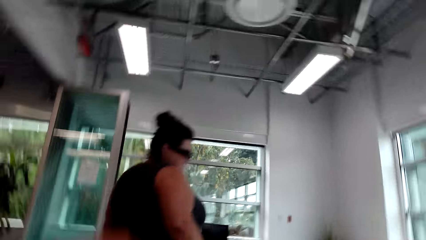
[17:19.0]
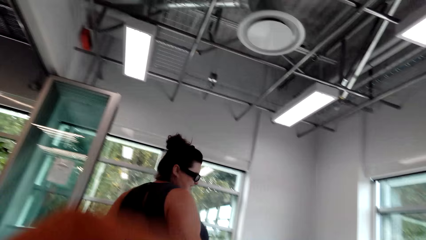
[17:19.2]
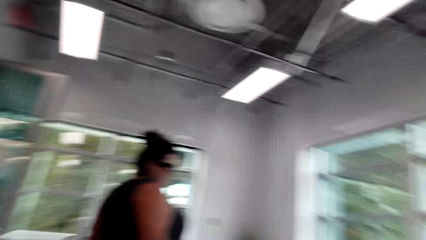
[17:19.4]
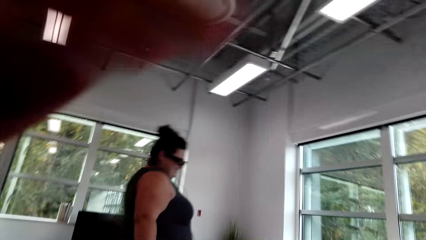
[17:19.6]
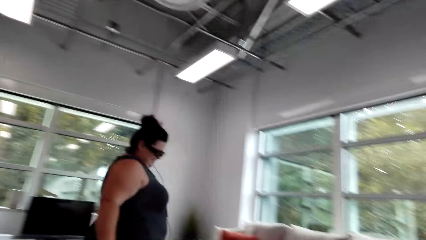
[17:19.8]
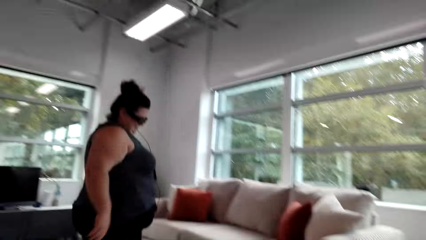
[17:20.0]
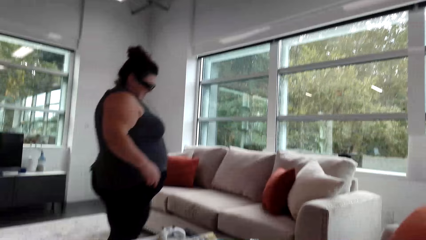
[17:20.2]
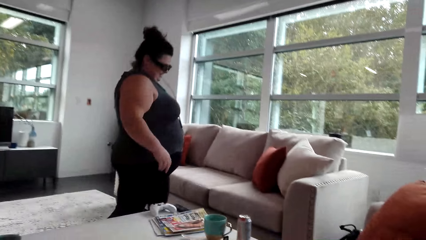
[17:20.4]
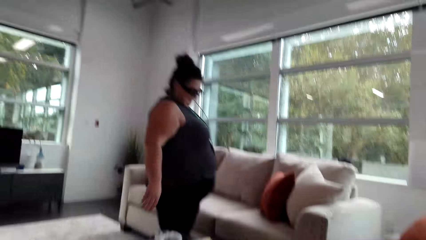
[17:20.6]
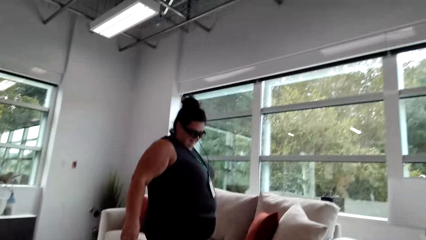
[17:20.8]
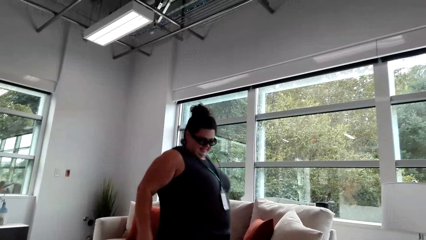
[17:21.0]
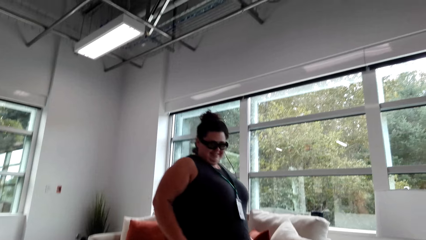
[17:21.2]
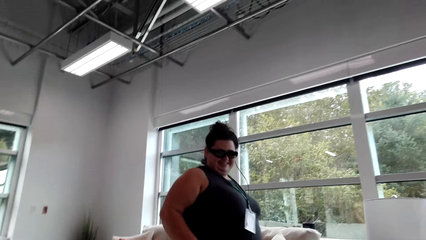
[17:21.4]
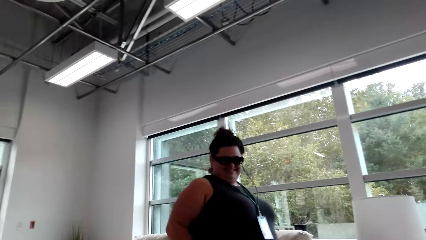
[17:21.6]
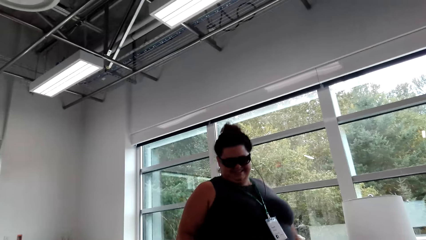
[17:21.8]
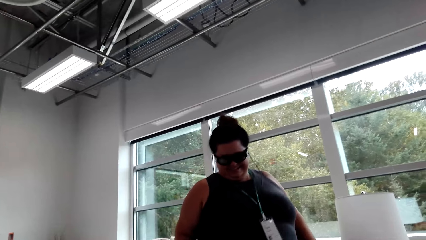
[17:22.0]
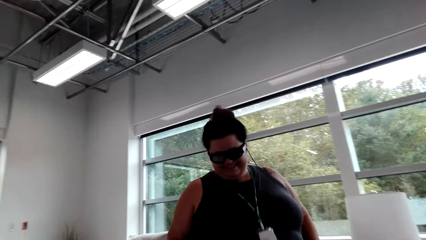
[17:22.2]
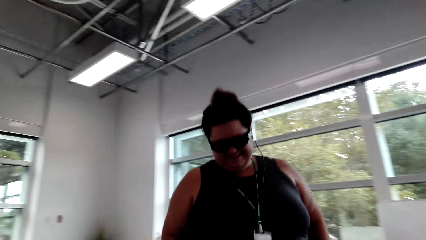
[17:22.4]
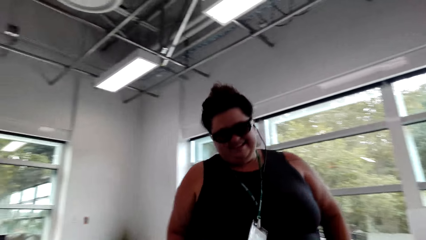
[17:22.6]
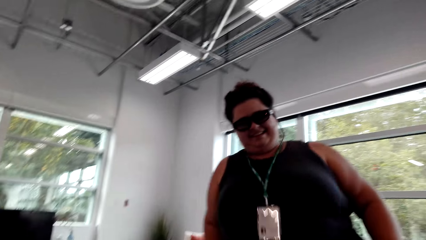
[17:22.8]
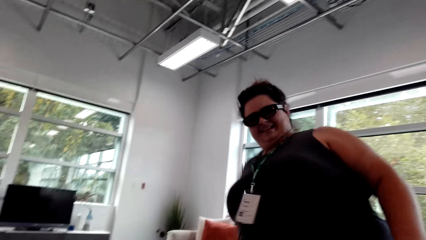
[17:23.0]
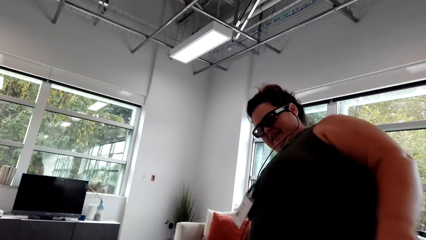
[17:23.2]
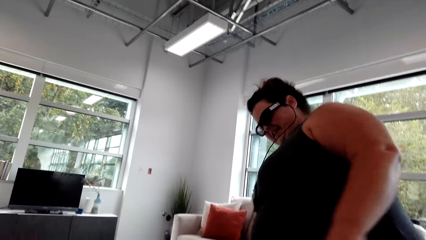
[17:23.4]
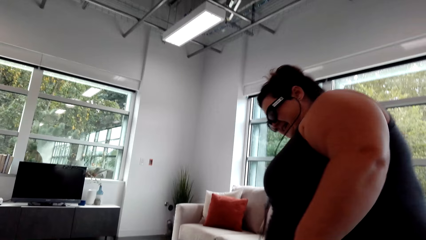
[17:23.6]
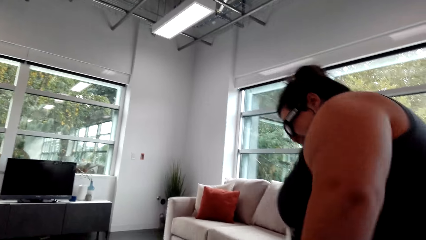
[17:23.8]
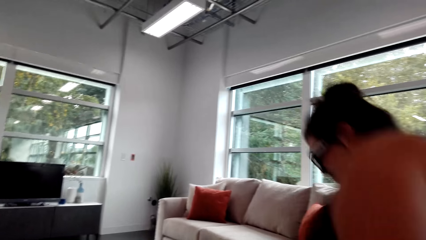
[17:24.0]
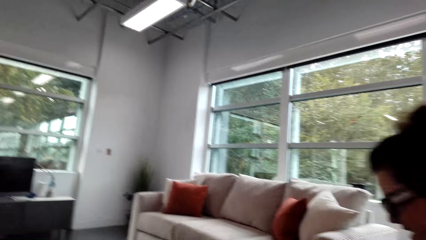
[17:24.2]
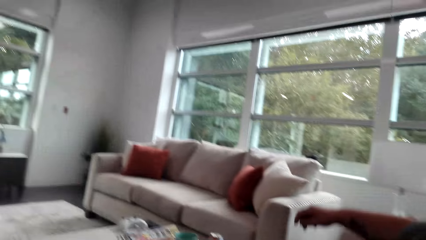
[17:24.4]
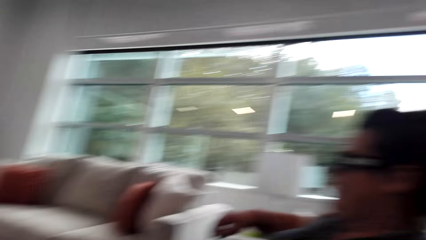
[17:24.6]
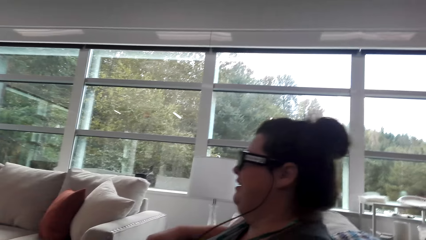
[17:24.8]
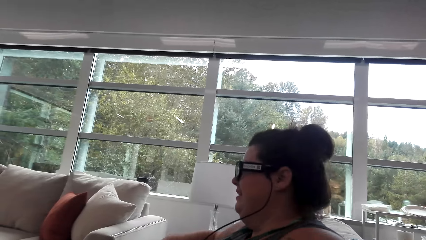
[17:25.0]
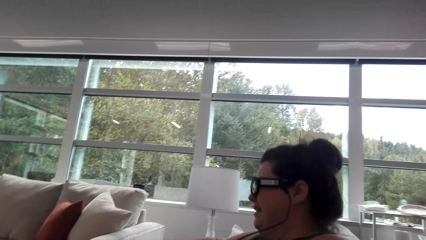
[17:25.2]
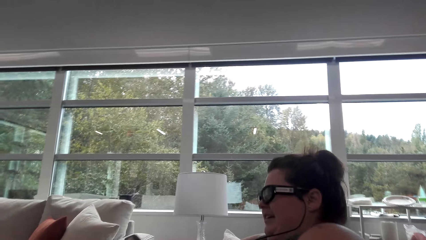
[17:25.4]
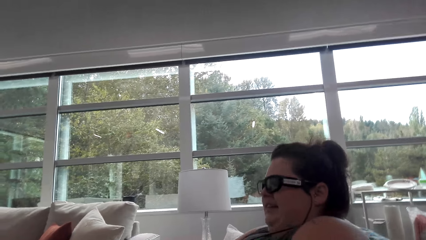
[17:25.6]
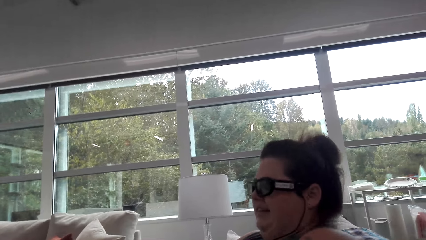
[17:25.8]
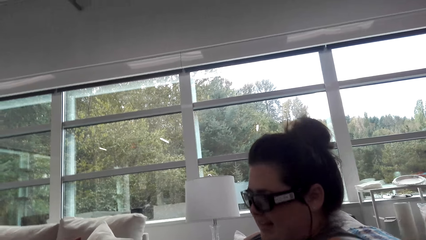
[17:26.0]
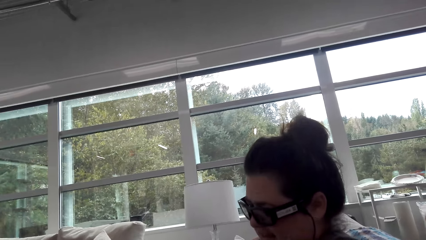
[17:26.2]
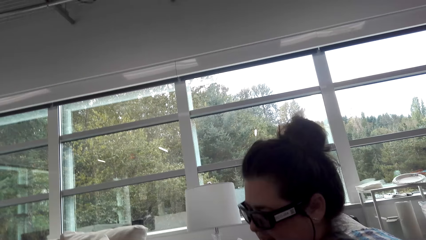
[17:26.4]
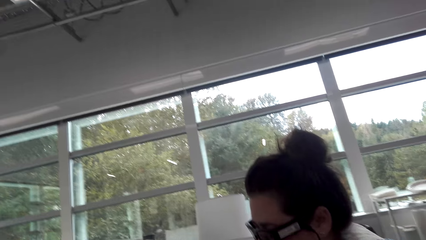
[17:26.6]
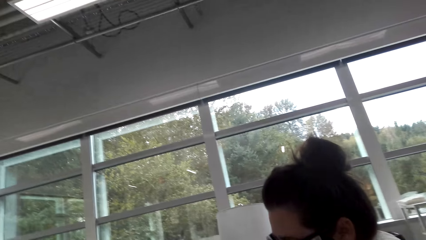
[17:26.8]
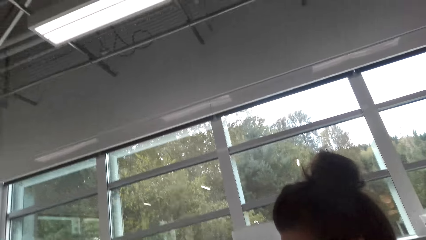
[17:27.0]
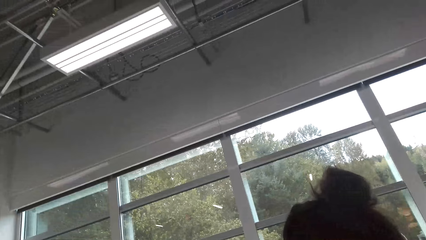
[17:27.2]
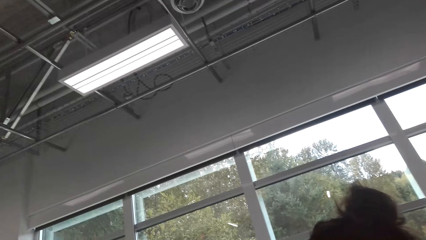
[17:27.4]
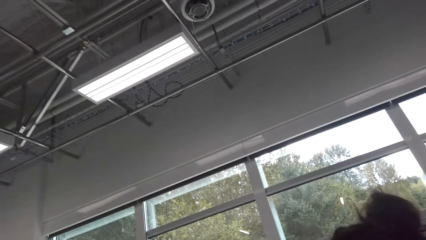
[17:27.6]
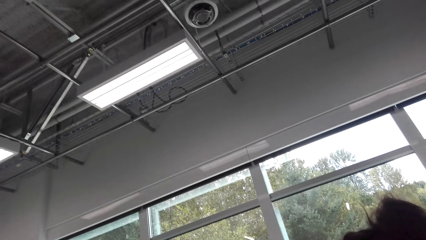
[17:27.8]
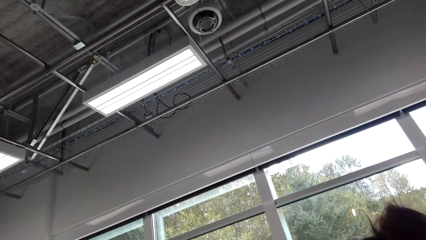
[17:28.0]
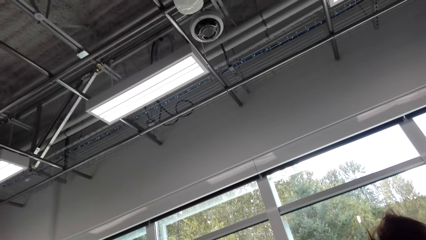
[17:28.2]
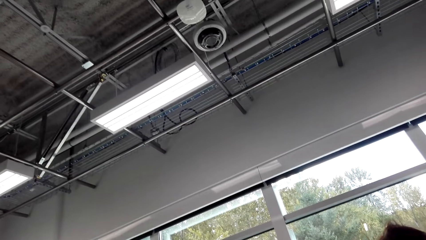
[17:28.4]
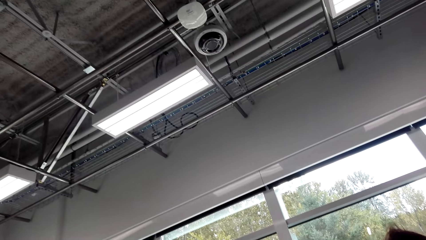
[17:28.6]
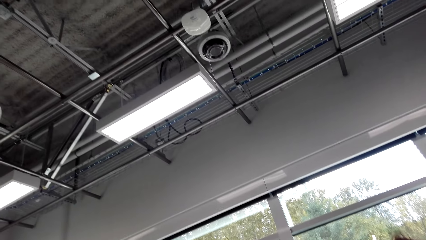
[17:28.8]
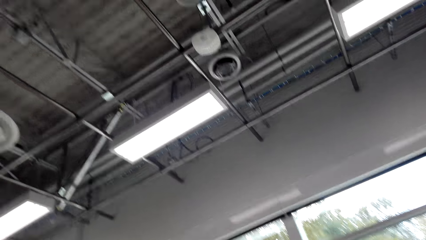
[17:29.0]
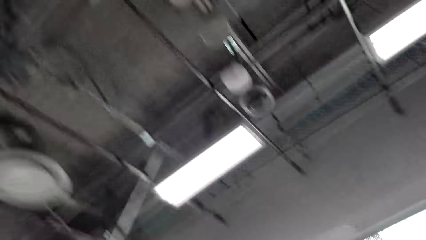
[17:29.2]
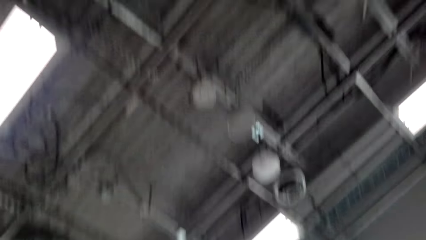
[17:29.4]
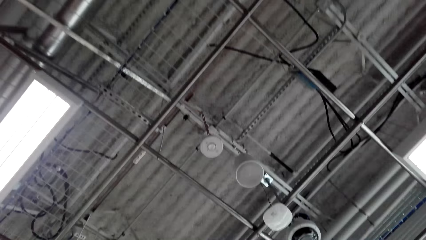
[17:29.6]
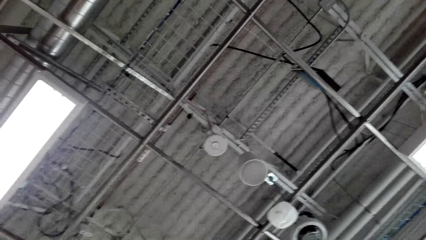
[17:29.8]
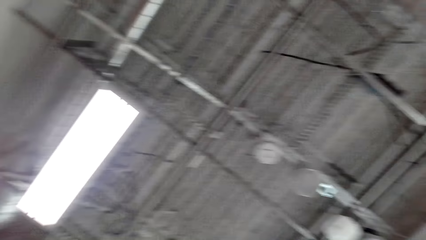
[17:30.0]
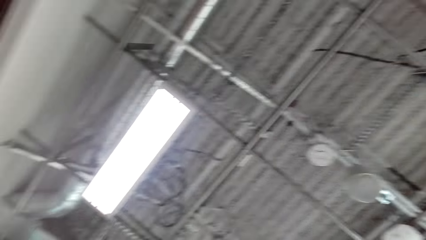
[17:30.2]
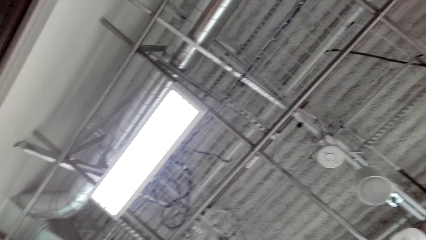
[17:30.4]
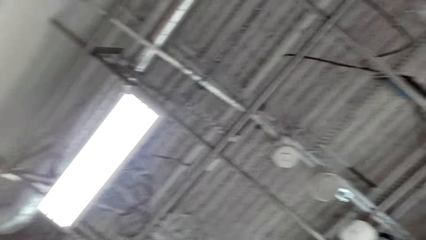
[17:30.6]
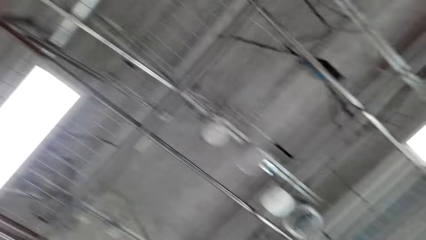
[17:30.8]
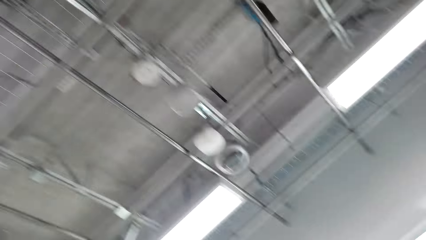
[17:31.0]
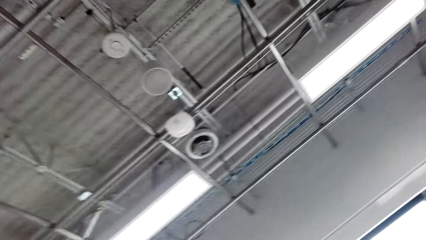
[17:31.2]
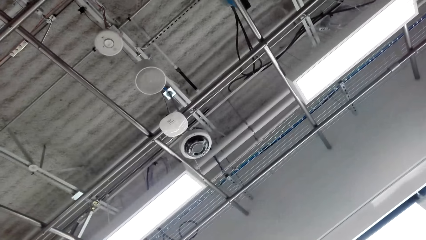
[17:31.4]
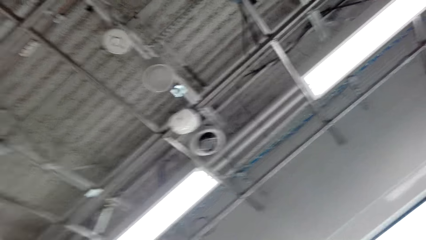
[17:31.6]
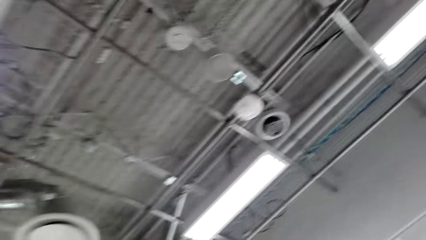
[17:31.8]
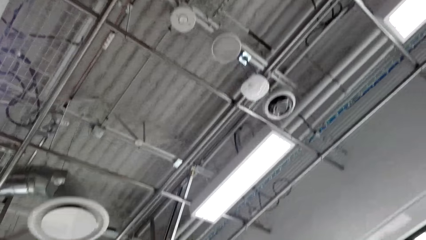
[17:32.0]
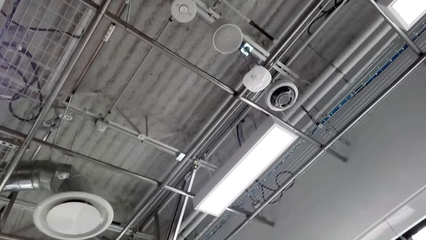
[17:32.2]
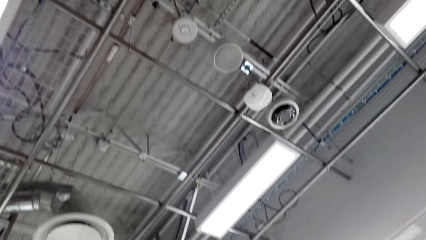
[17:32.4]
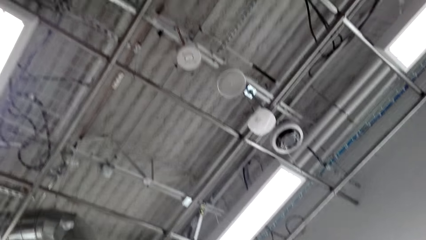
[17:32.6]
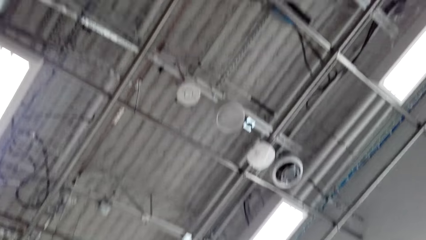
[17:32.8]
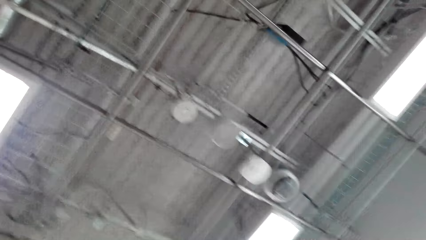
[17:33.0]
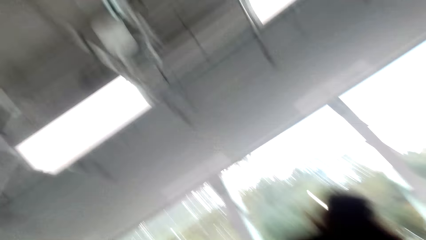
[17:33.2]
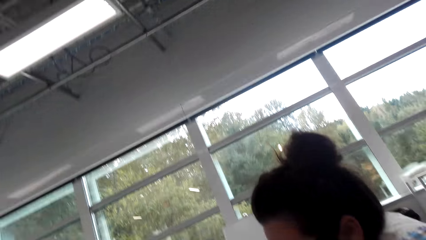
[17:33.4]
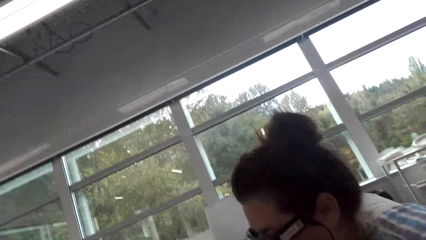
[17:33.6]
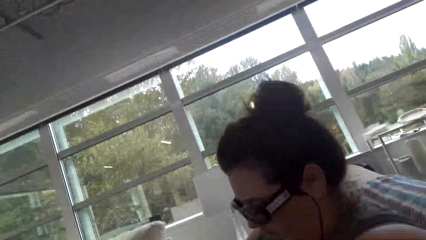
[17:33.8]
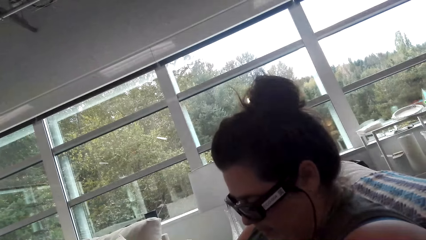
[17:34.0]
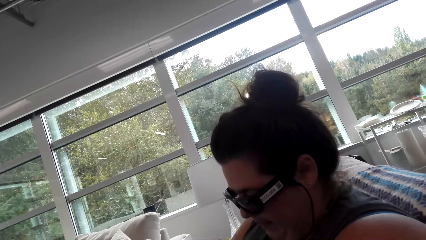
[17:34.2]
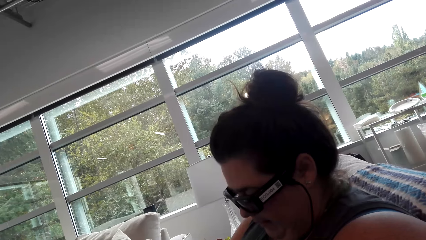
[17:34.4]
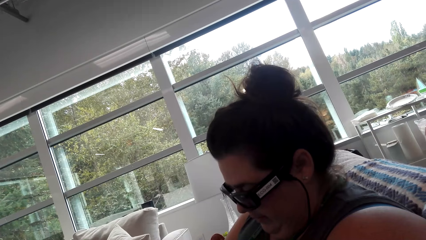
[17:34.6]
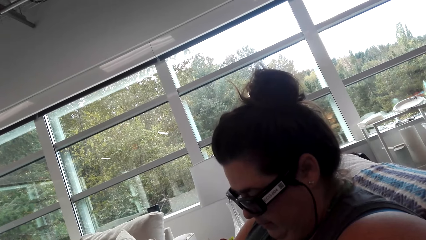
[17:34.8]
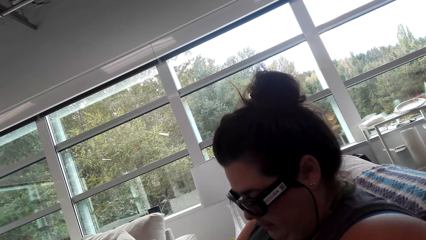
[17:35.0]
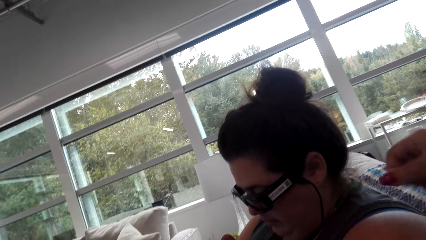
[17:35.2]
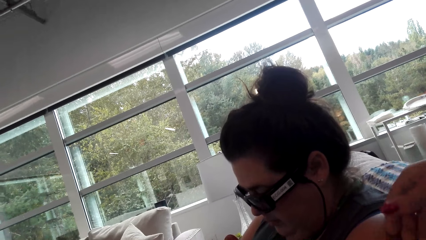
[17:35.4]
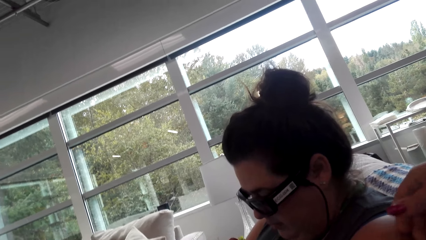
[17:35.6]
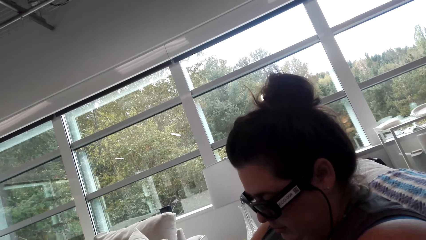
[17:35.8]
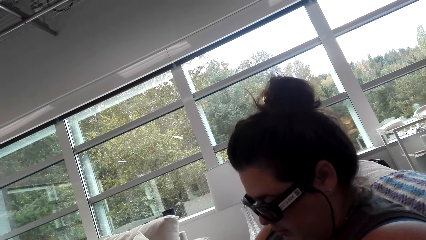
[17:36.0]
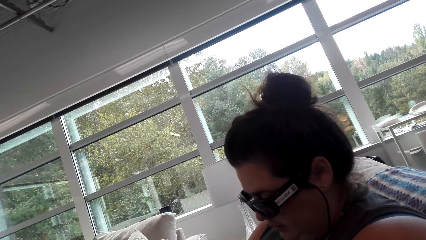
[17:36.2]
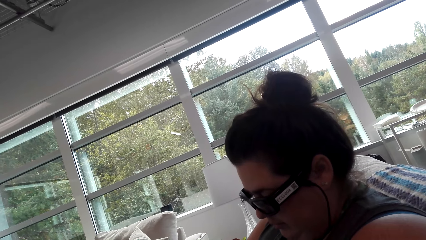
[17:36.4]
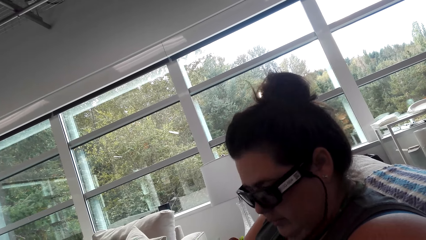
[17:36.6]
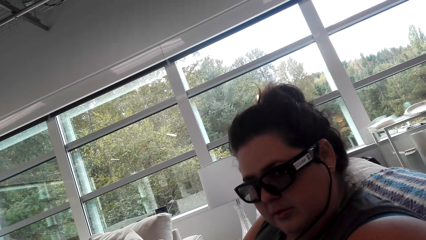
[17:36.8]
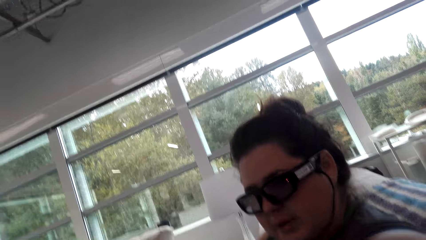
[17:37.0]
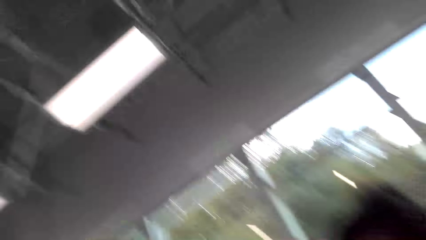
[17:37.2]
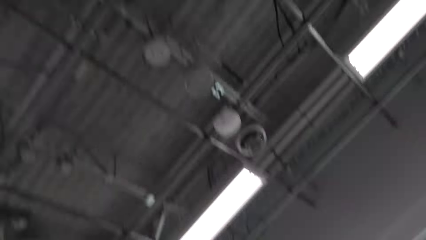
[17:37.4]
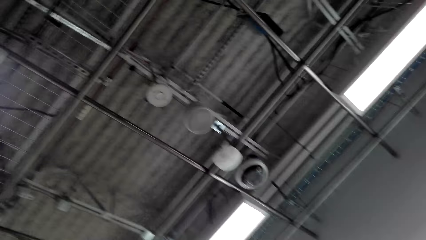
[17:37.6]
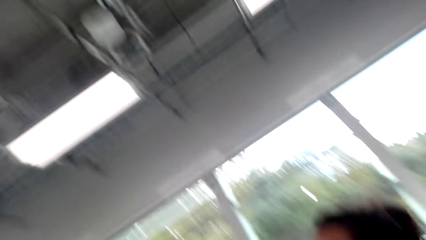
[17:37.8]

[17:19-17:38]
The camera wearer sits down. A woman sits on the couch. The camera wearer looks up. They tap the woman.
